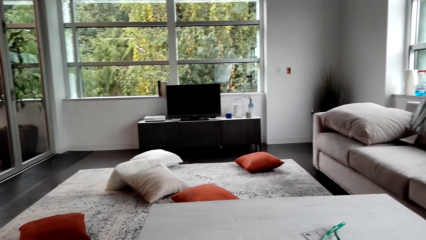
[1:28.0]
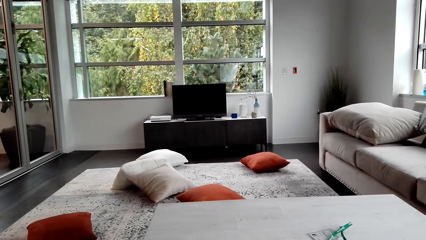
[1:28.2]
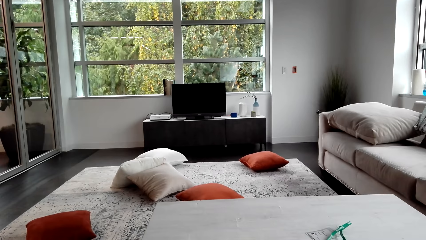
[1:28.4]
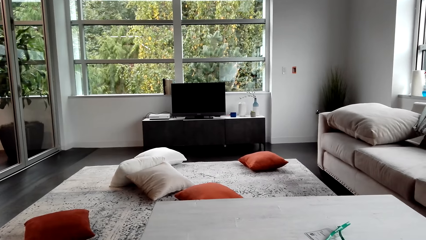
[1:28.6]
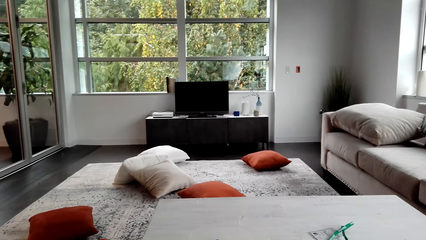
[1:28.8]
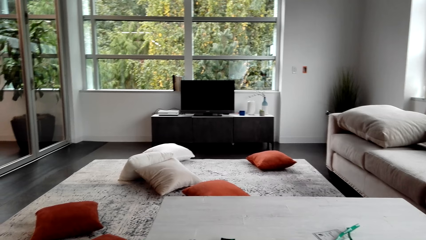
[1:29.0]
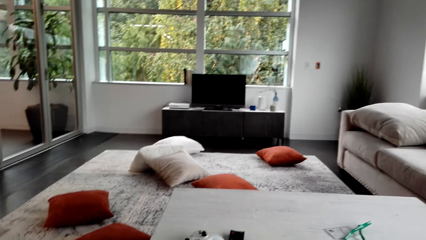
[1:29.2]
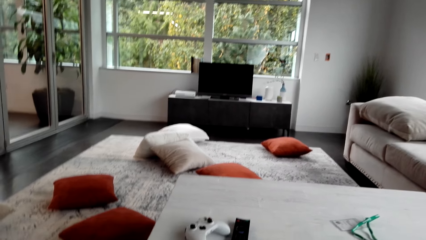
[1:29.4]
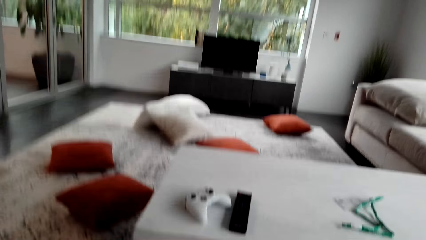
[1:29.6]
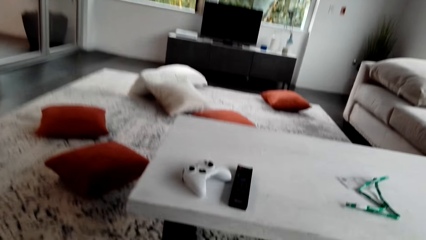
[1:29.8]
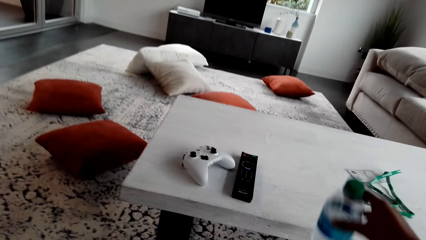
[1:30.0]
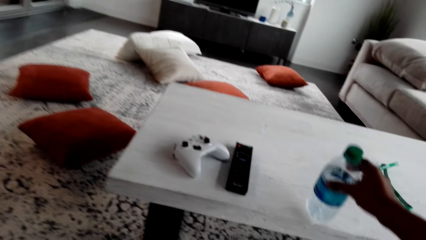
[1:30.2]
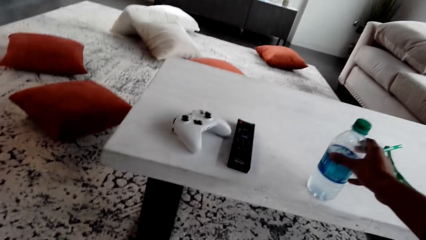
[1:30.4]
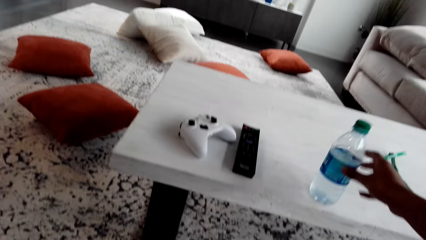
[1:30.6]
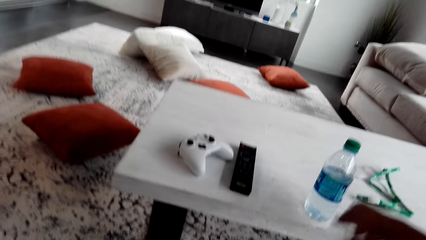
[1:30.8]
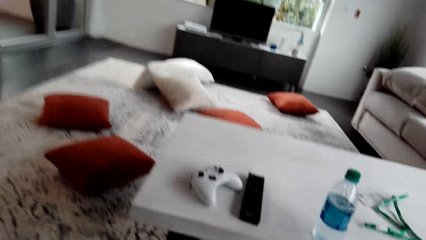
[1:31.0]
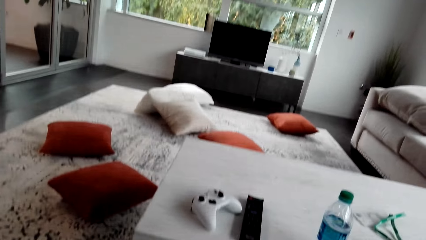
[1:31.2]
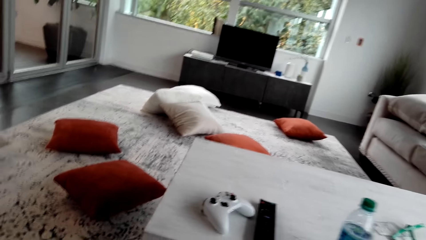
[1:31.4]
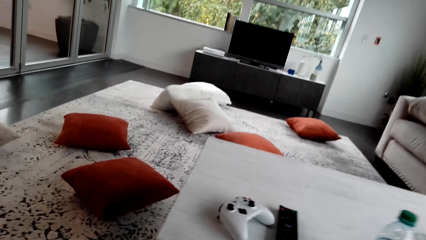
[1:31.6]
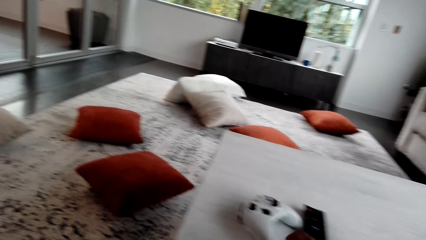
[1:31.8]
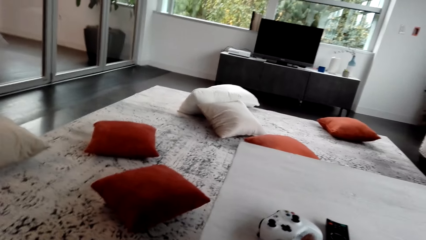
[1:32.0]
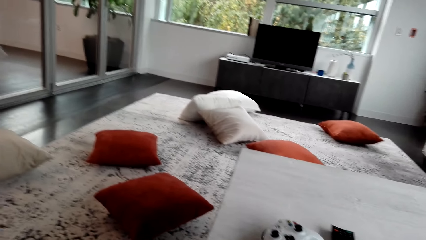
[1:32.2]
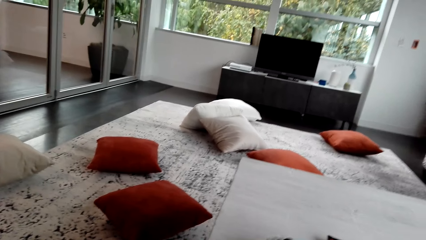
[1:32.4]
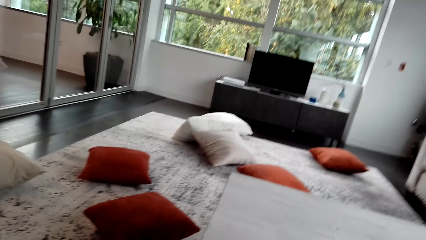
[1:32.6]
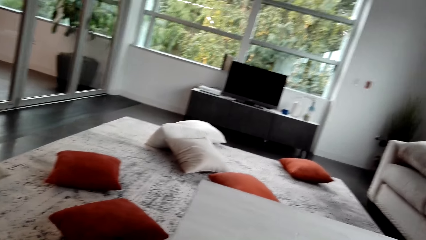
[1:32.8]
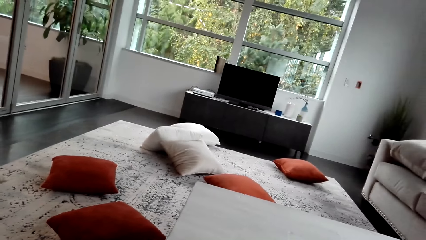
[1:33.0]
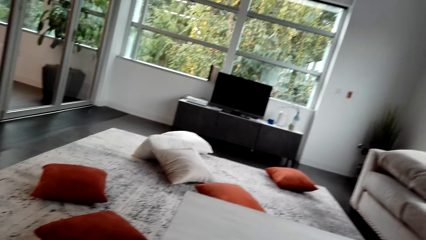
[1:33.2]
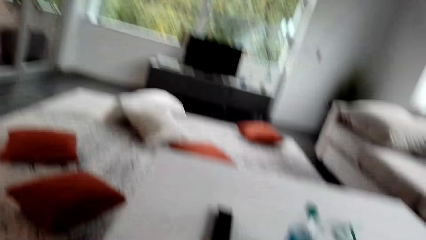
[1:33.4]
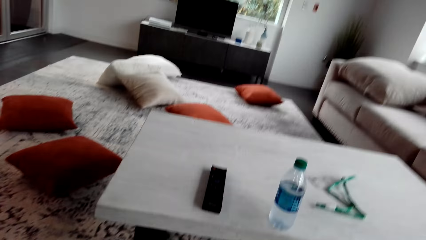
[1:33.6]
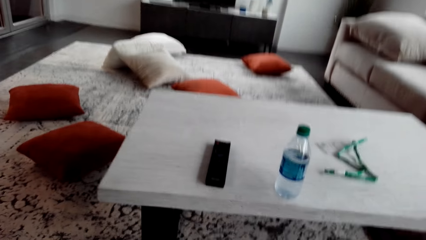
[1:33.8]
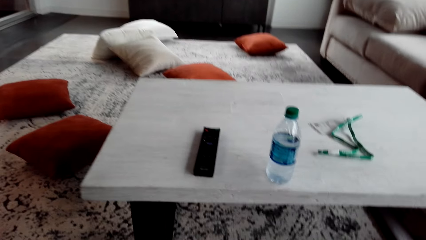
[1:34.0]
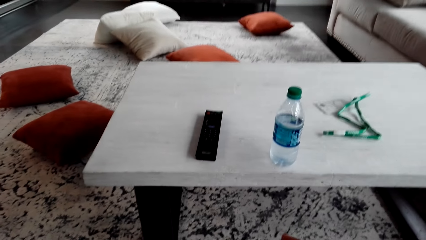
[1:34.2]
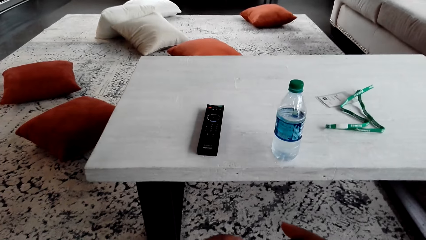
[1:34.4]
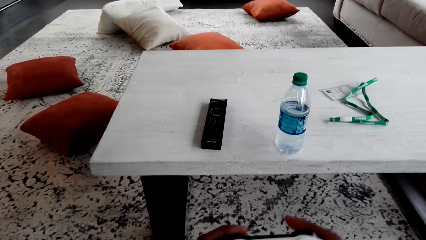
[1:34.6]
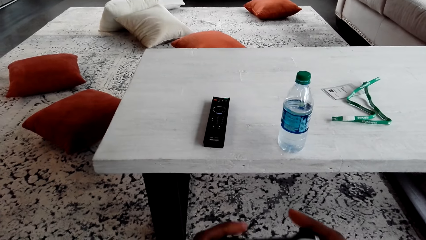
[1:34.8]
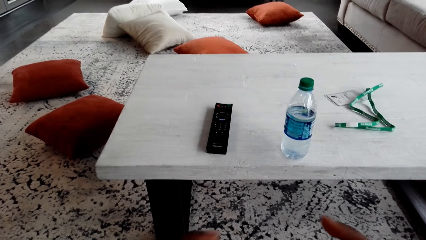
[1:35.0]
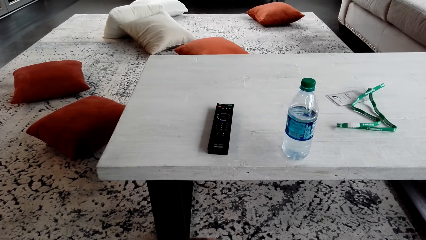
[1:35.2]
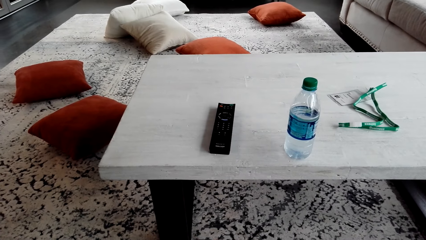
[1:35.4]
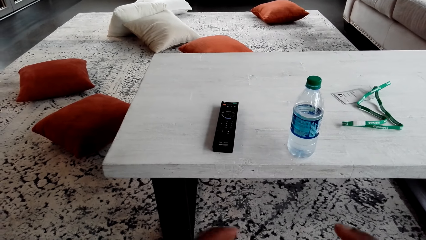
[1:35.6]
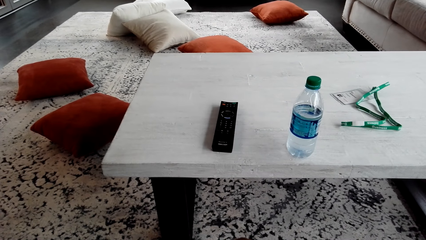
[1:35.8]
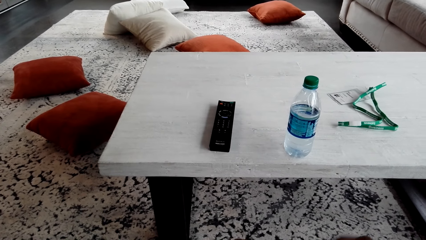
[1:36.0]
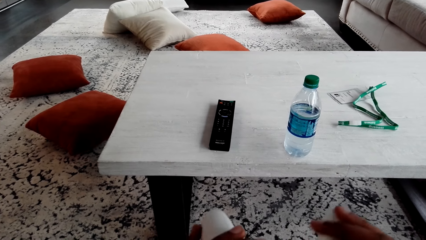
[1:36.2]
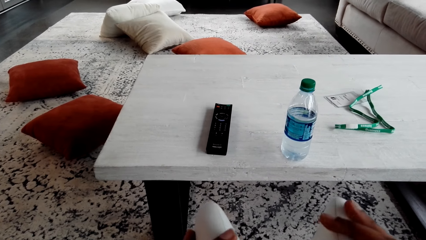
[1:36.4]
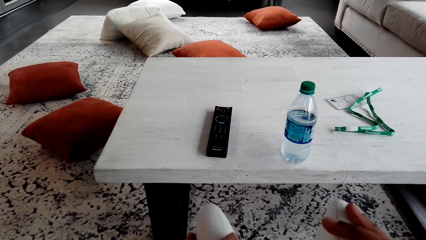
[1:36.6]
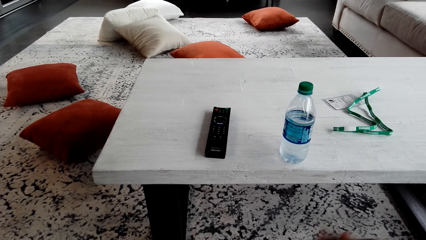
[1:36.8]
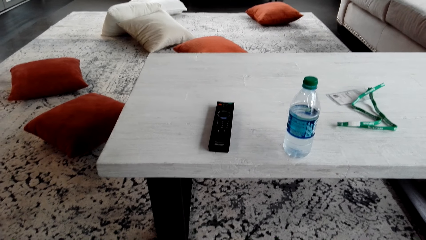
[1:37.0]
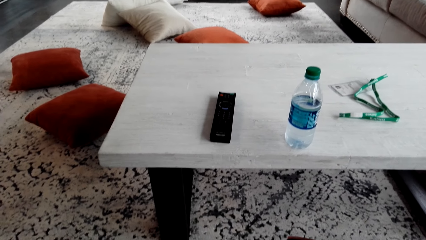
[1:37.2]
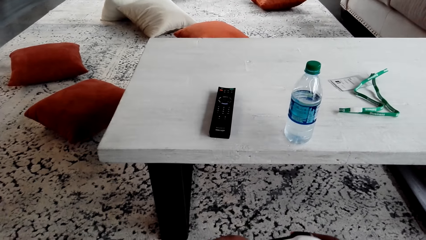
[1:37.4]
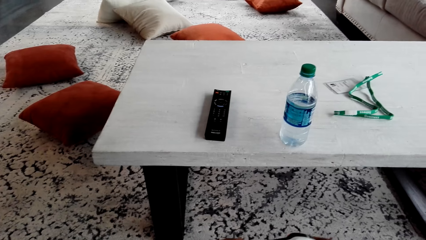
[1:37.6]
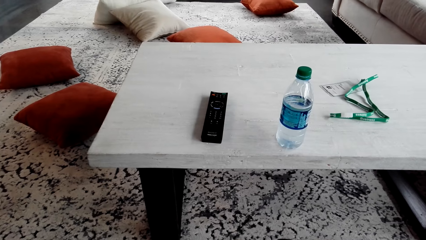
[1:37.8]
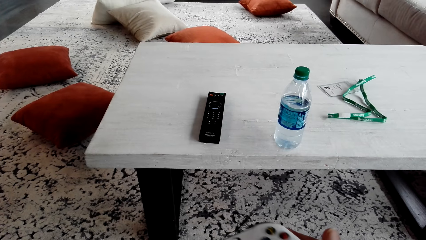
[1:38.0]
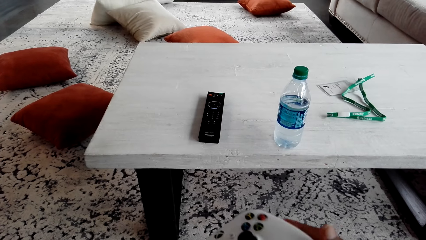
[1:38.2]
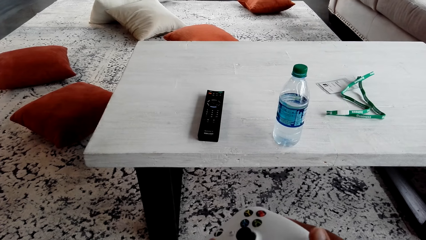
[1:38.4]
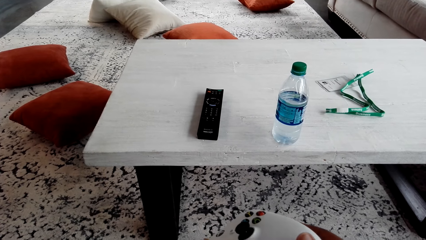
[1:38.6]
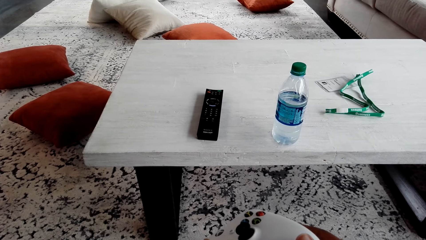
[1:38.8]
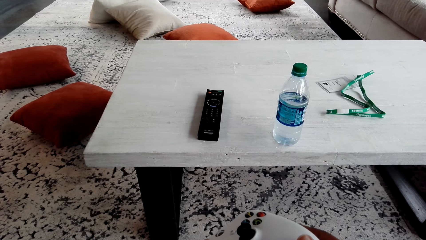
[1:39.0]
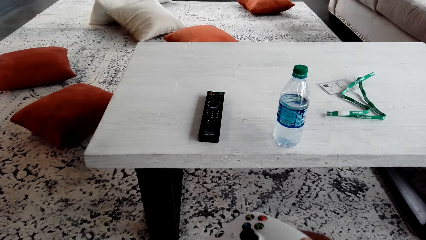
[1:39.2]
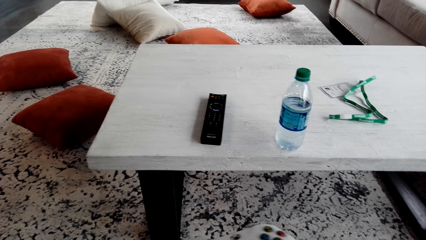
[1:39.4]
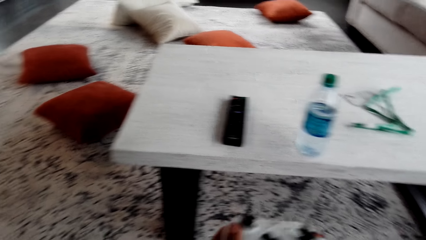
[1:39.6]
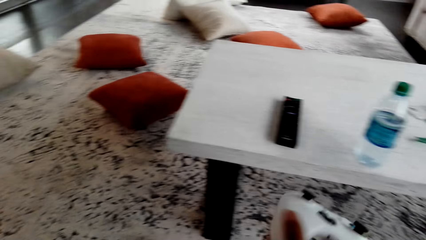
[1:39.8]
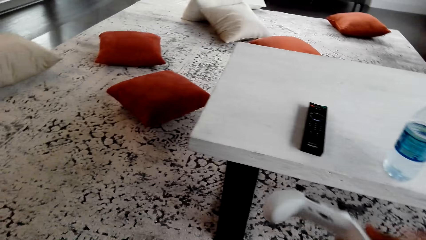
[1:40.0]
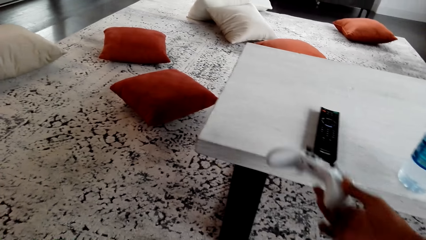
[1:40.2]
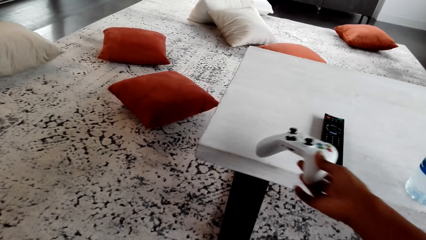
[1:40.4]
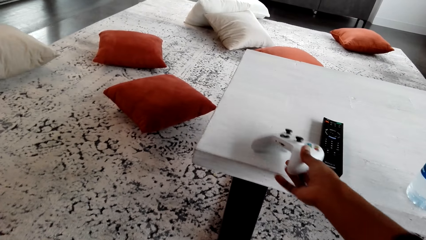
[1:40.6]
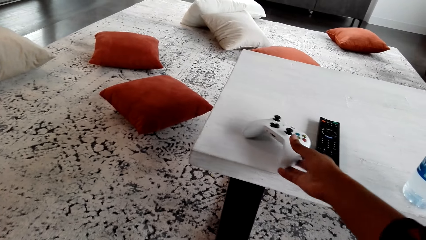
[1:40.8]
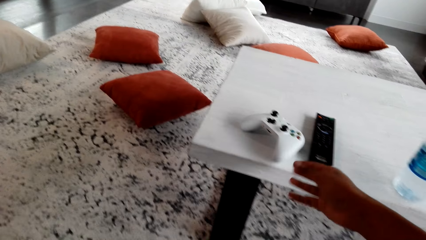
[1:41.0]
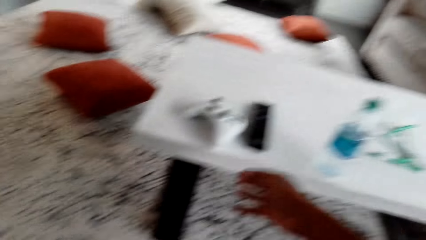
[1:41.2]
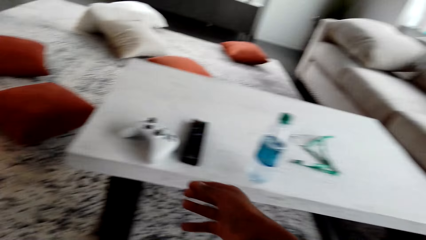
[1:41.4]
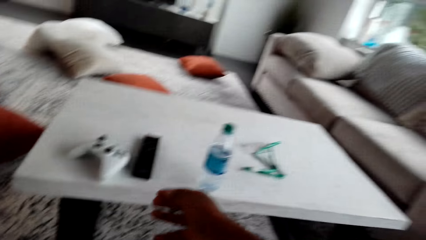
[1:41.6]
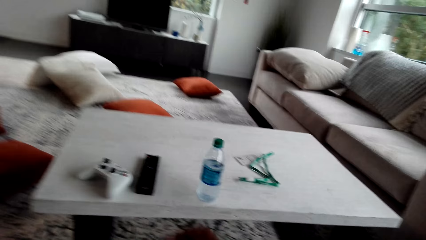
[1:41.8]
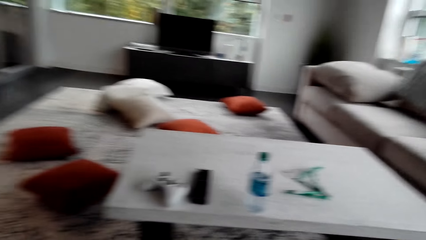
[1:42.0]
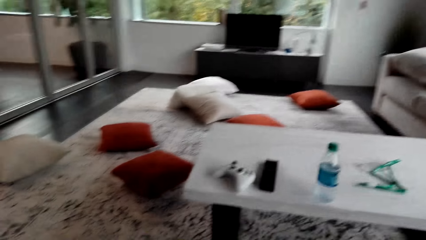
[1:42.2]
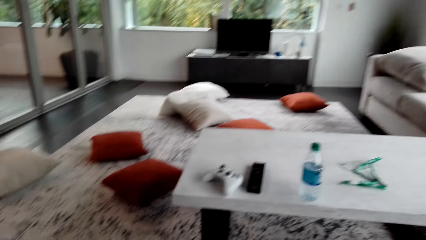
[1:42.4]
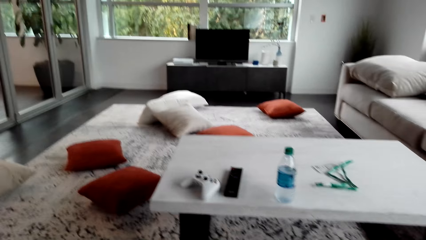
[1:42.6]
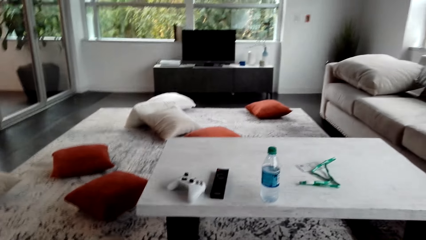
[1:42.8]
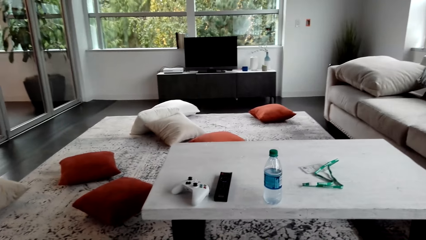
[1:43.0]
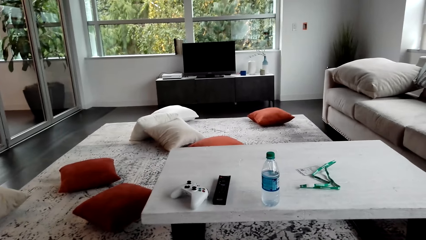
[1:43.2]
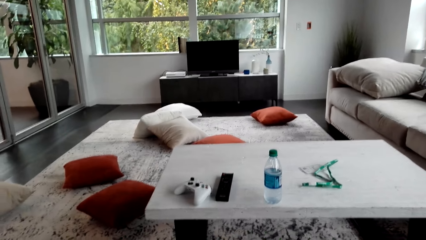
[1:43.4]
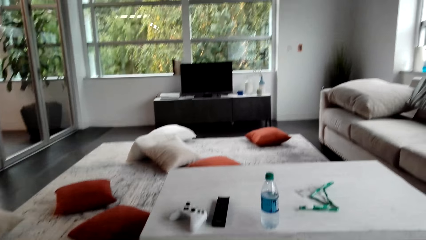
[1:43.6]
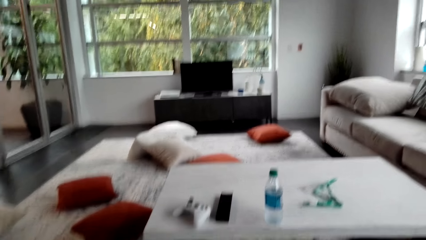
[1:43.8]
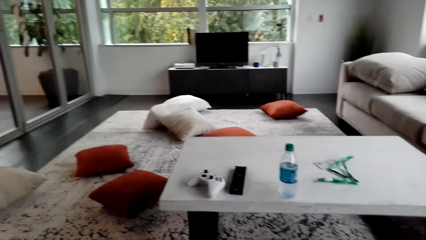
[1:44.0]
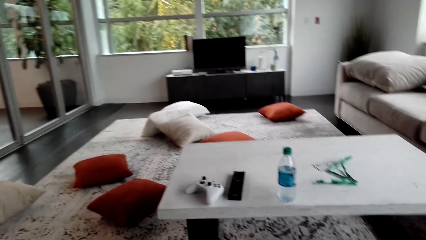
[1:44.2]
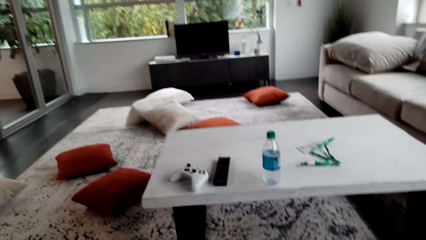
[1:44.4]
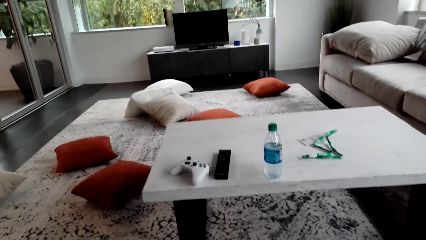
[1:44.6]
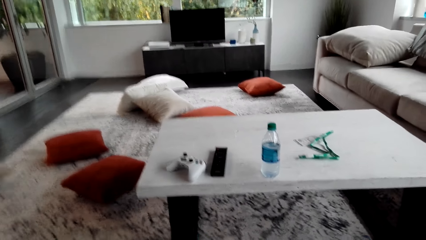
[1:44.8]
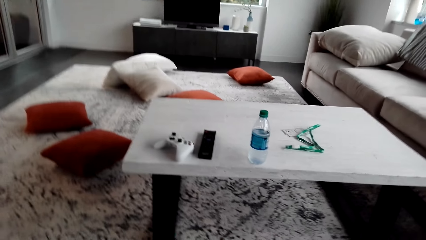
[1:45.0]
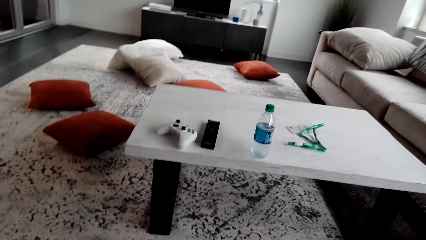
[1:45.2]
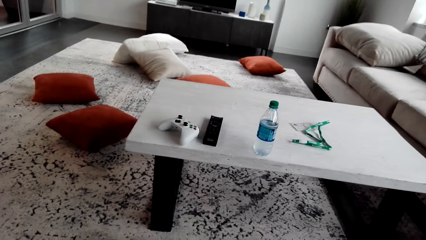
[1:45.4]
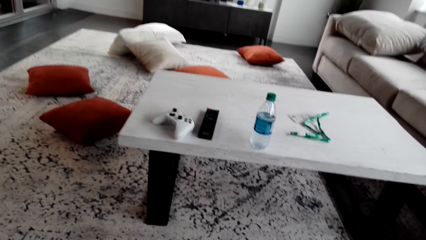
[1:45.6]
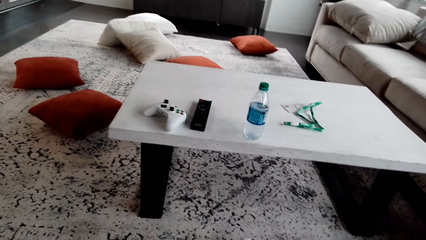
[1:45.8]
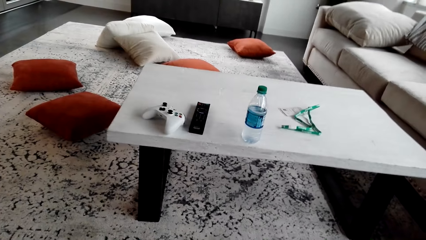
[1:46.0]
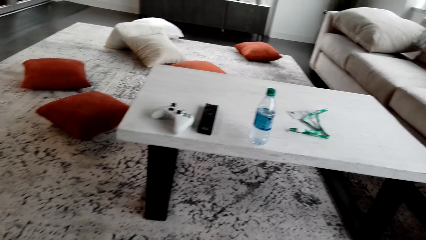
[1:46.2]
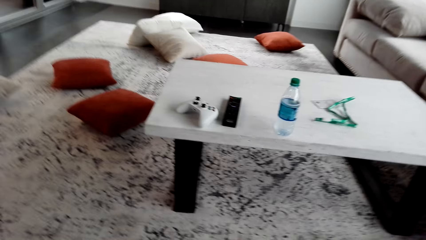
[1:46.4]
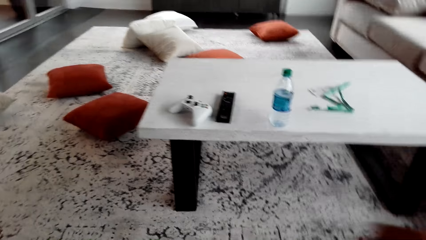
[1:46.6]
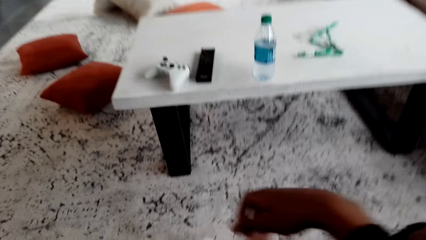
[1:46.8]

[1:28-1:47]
The camera wearer puts the water bottle on the table. They pick up a game controller. They look at the game controller. They touch the PS pad. They put the PS pad on the table. They look around.
